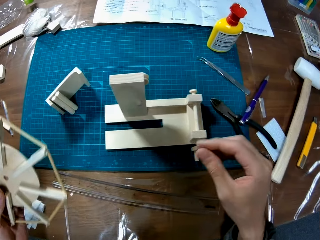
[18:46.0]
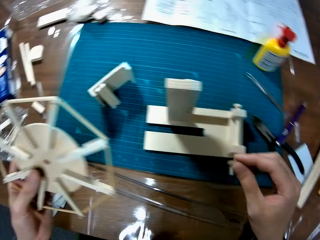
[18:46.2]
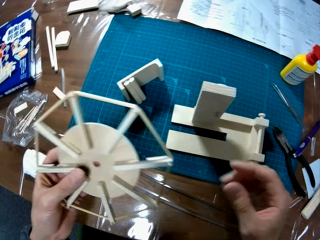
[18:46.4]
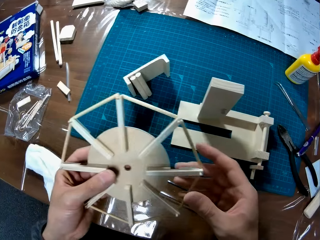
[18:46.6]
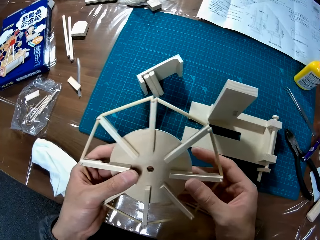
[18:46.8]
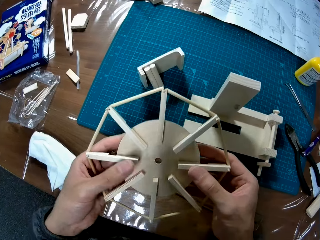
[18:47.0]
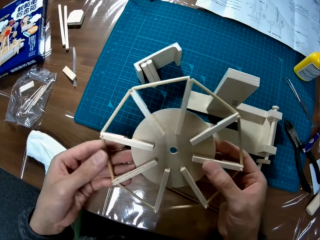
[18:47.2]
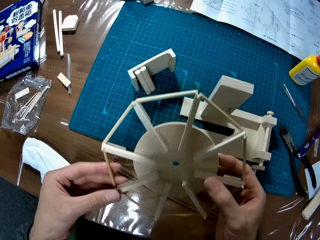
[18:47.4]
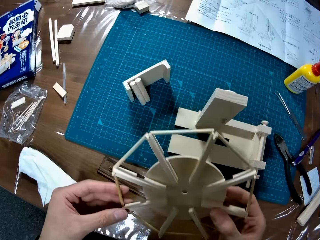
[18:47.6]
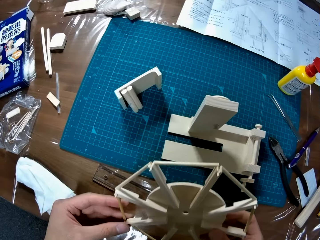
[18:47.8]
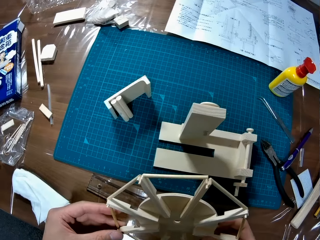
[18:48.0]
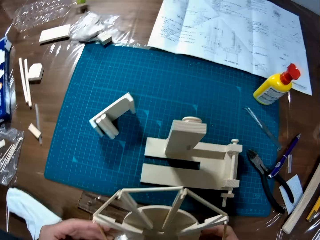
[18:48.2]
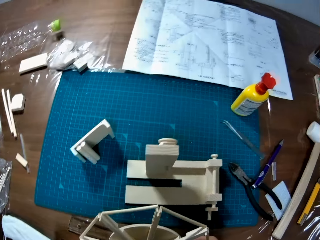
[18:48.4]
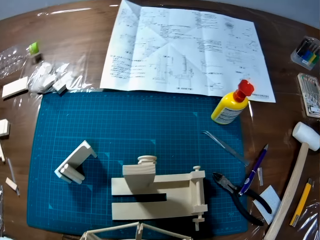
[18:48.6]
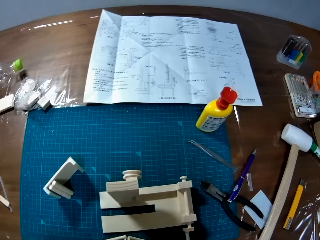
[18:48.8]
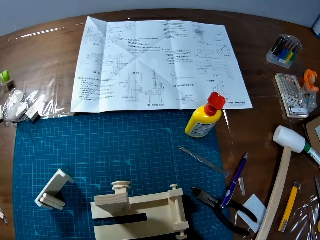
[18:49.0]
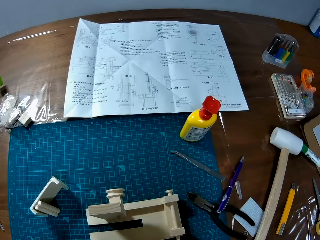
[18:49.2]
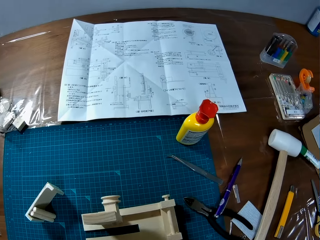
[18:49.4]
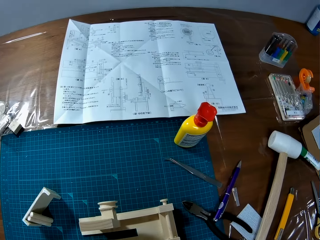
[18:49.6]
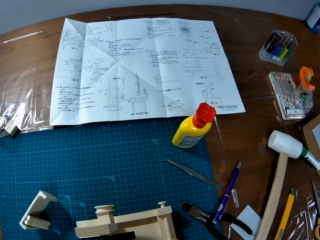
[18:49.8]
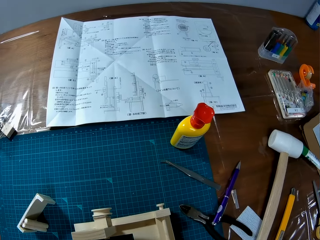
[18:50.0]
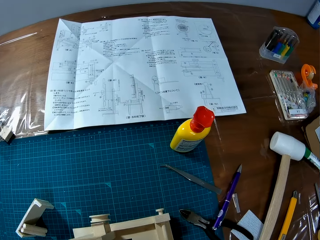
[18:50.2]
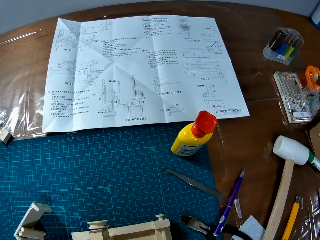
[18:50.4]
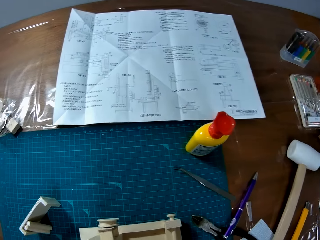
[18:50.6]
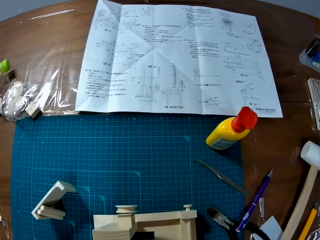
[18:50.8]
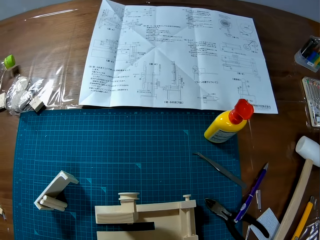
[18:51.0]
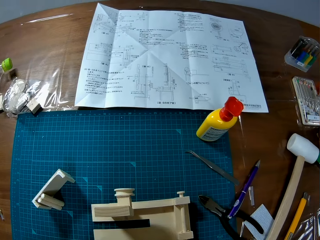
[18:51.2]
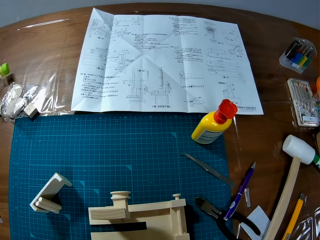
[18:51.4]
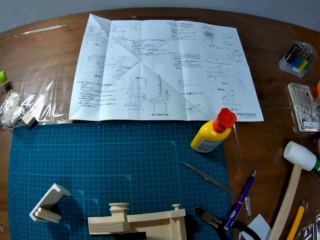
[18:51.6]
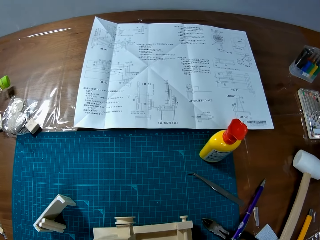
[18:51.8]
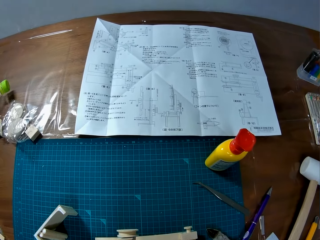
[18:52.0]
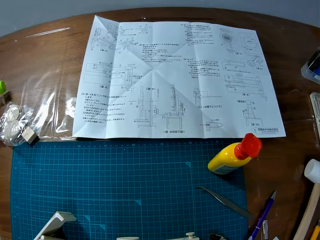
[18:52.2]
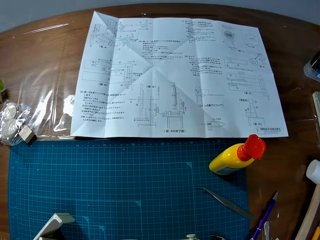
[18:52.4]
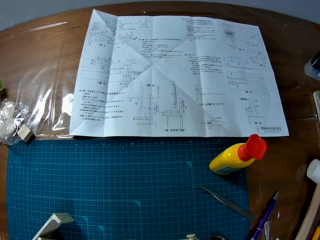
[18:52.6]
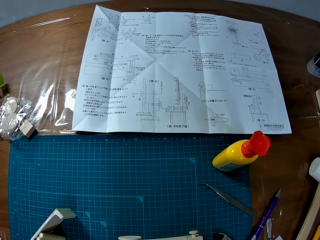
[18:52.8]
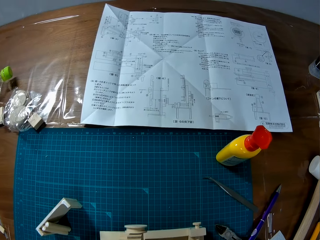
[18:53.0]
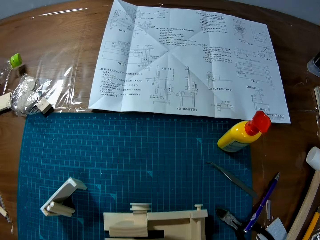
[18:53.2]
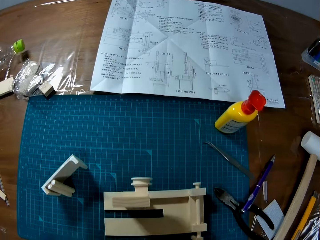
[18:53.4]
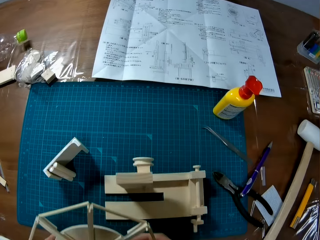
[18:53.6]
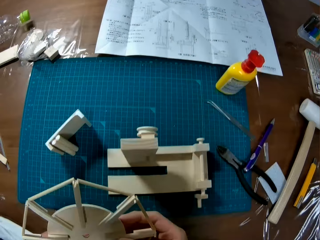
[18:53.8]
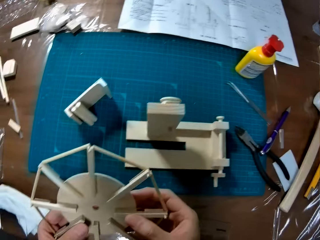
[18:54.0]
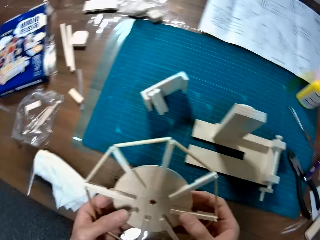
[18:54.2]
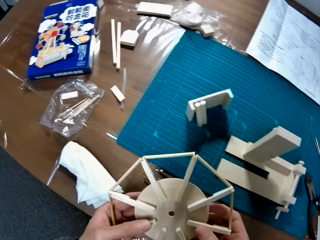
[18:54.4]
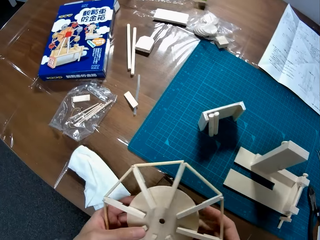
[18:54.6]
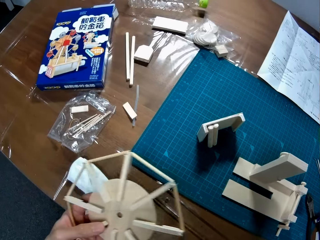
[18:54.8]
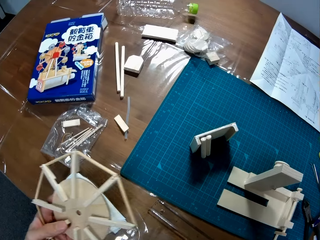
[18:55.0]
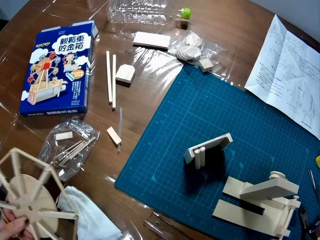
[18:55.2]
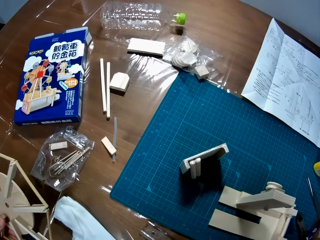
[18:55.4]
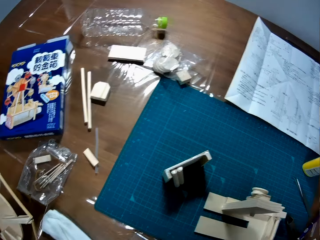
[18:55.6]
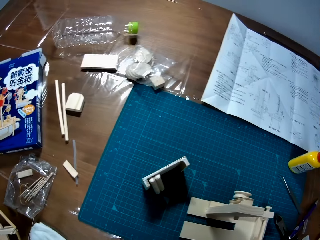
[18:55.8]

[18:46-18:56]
The camera wearer looks at the sketch paper.

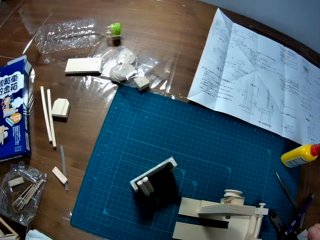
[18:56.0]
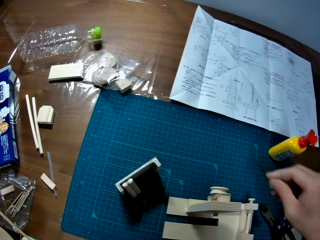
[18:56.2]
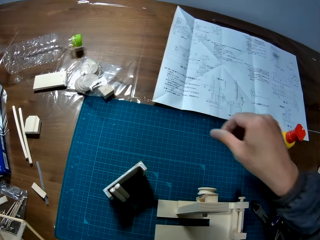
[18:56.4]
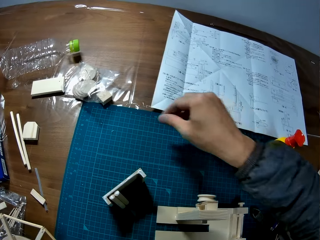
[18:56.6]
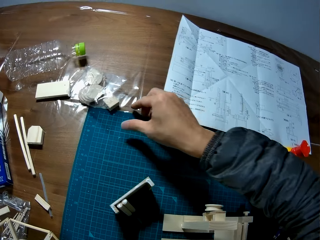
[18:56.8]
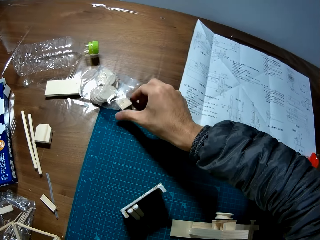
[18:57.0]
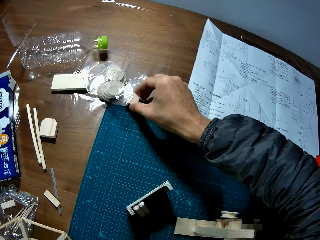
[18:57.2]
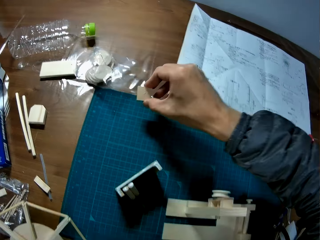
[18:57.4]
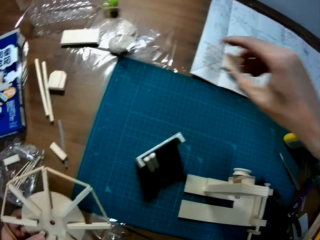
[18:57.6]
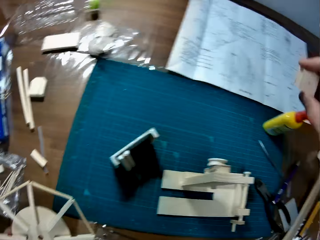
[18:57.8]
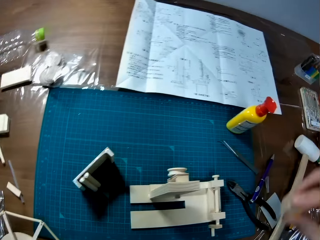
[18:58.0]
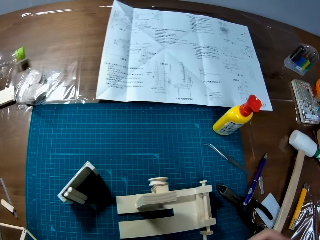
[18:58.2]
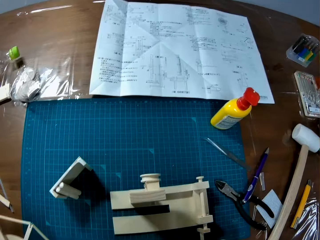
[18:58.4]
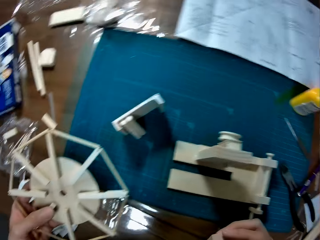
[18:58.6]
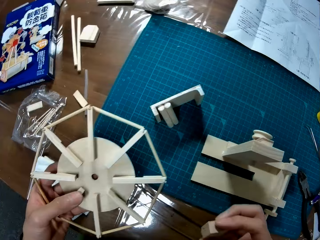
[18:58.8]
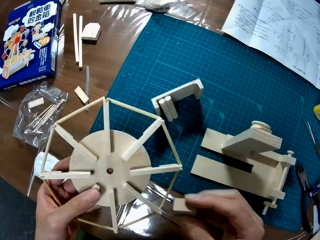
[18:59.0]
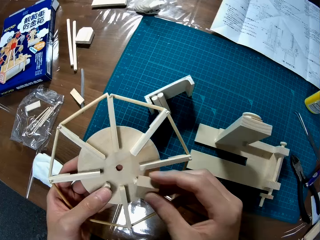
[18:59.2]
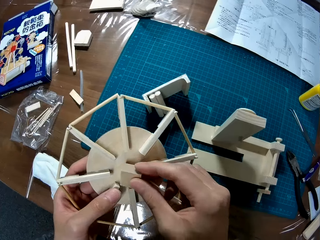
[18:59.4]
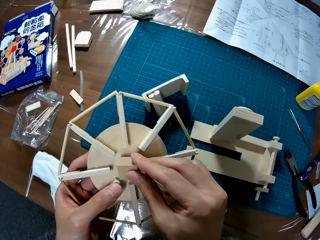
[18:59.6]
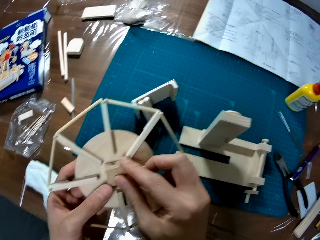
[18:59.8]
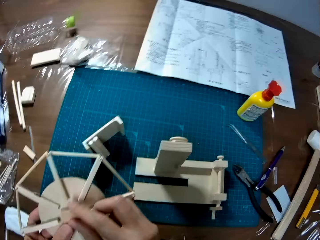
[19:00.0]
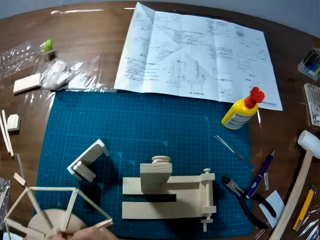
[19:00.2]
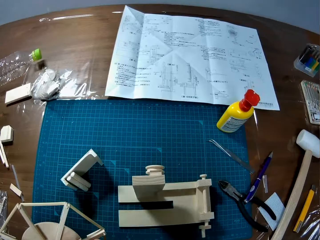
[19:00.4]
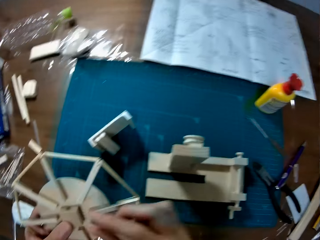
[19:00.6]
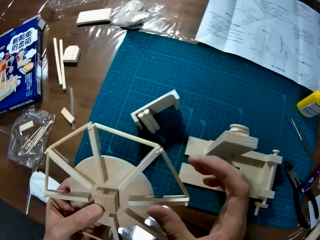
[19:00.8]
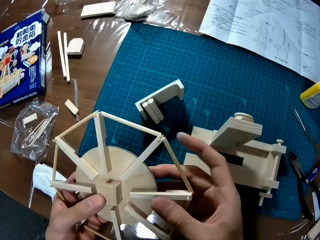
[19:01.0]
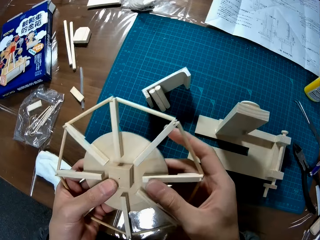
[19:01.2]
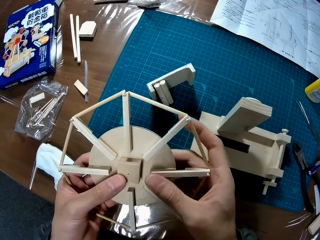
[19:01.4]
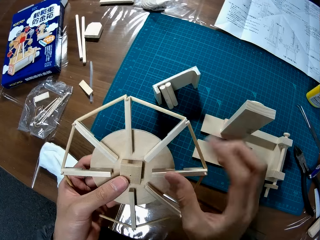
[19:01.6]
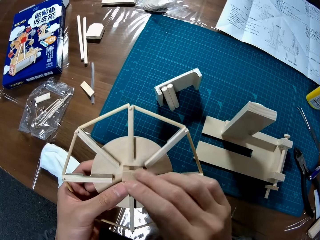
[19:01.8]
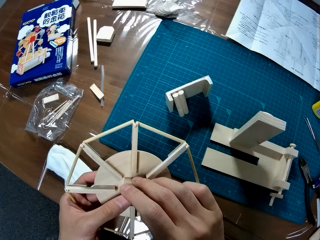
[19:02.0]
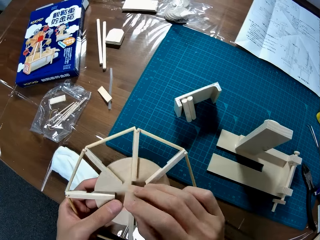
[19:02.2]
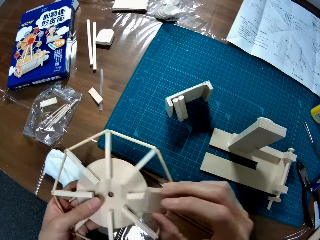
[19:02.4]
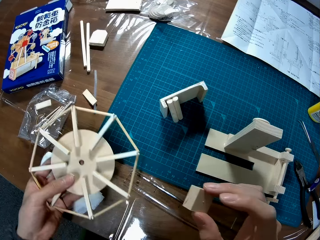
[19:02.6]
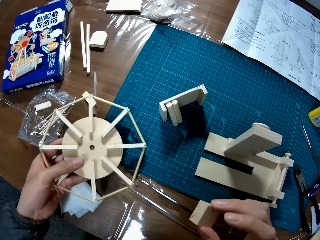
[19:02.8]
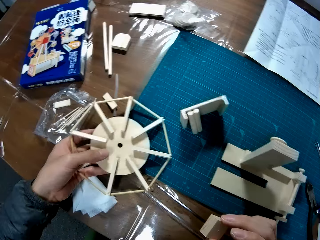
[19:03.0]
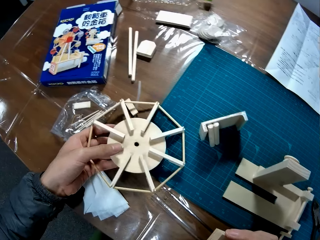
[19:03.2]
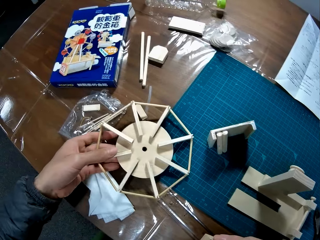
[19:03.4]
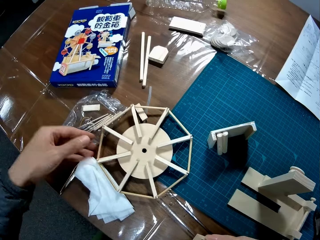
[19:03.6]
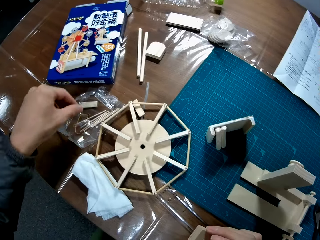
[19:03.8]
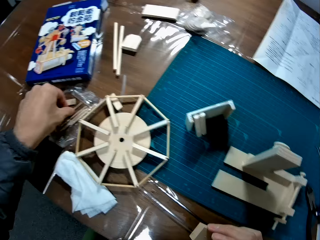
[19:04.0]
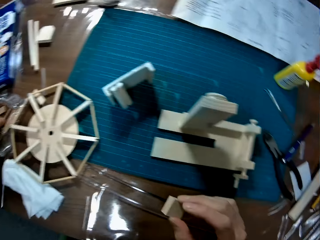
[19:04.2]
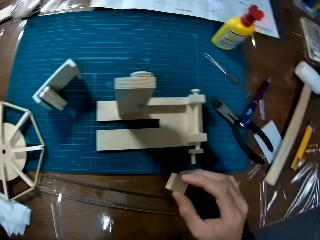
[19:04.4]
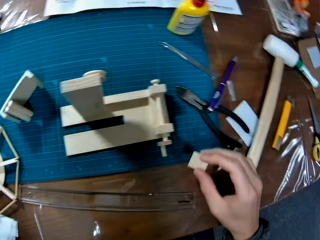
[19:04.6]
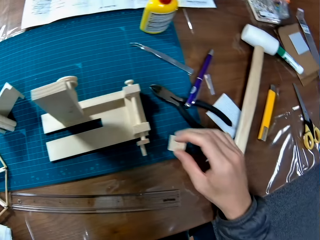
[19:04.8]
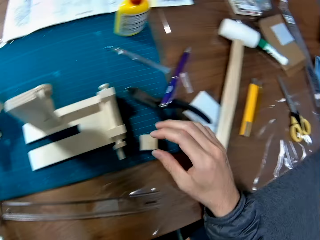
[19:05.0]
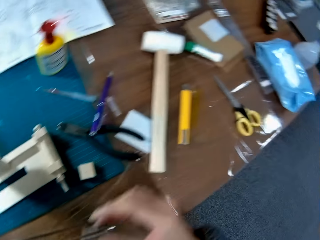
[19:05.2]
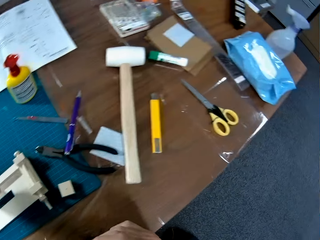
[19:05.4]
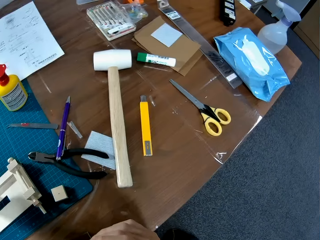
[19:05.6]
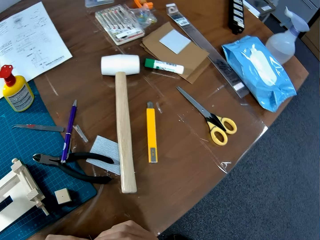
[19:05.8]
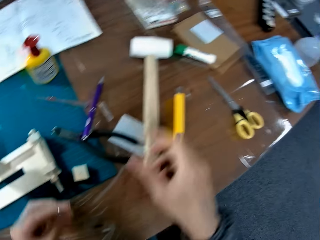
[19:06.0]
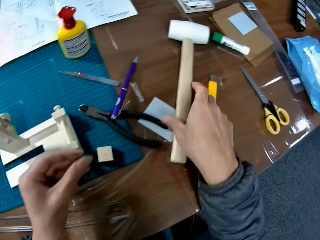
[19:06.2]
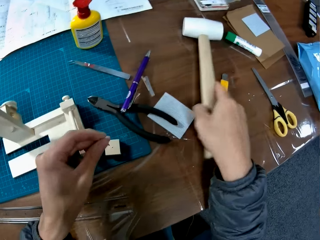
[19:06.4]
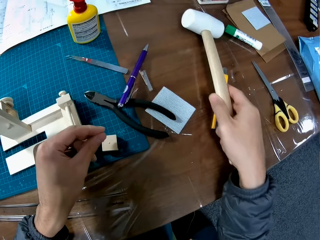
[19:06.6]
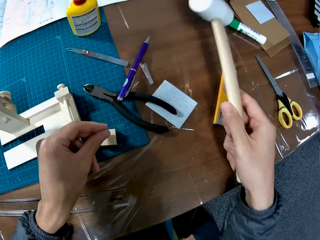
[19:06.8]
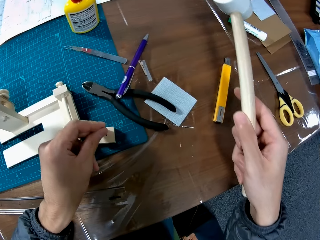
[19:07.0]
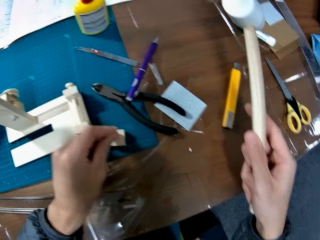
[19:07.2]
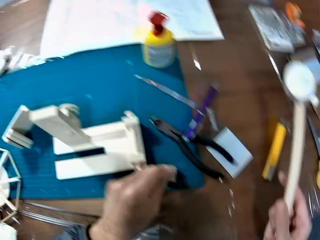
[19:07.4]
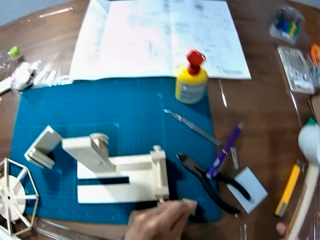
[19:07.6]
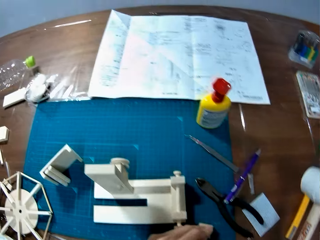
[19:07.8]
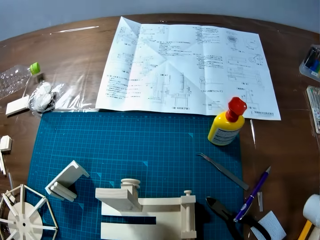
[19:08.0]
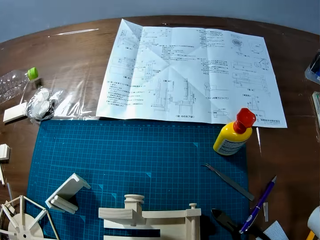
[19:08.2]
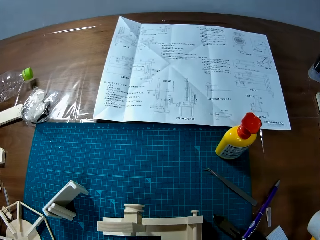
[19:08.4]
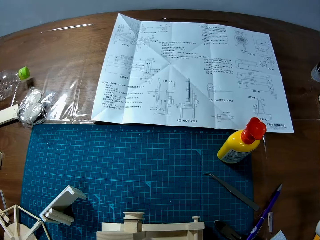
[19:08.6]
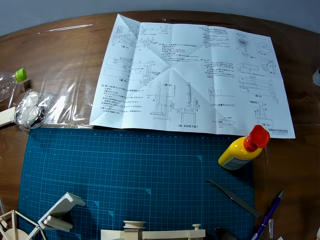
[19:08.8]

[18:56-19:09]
The camera wearer takes the piece of wood from the table. They fix the piece of wood on the wheel model or fan blade. They remove the piece from the fan blade. They put down the wheel model. They pick up a nail from the table. They drop the piece. They take the ball peen hammer. They place the nail on the piece.
